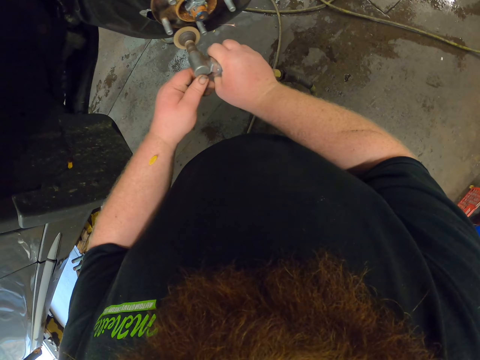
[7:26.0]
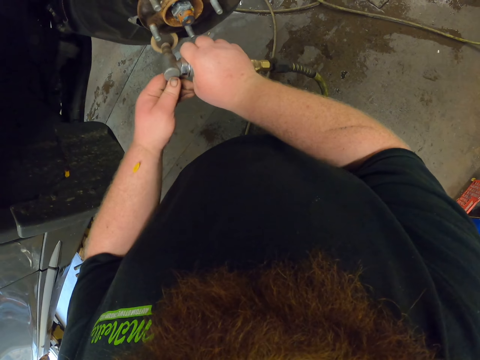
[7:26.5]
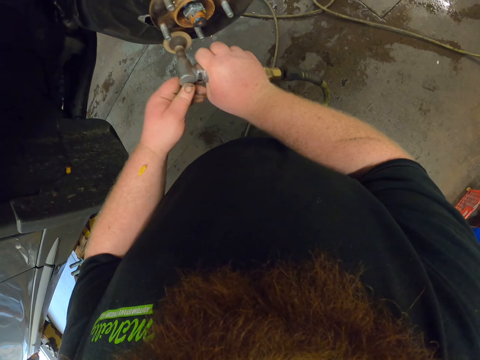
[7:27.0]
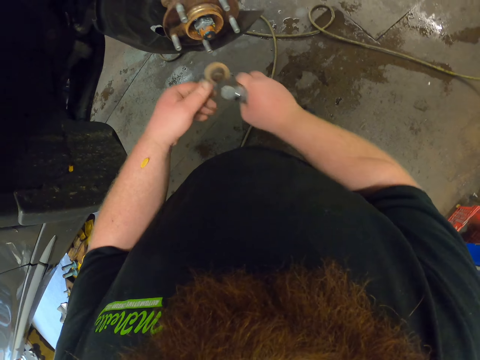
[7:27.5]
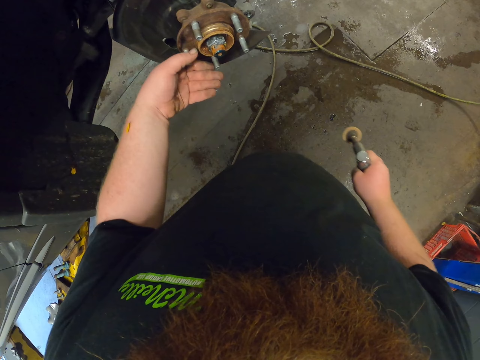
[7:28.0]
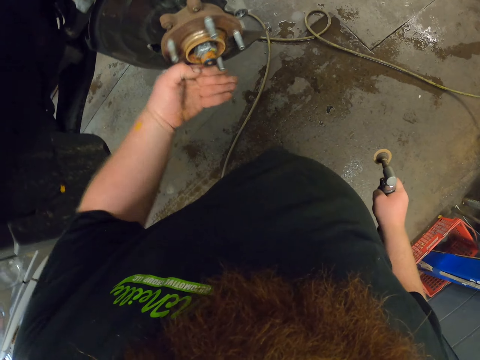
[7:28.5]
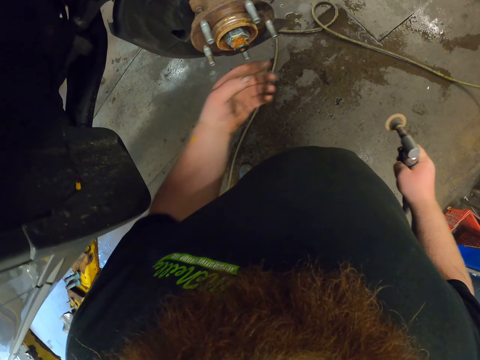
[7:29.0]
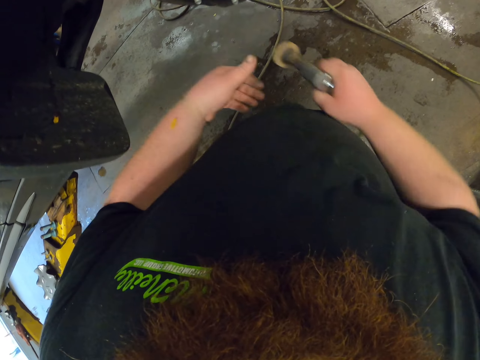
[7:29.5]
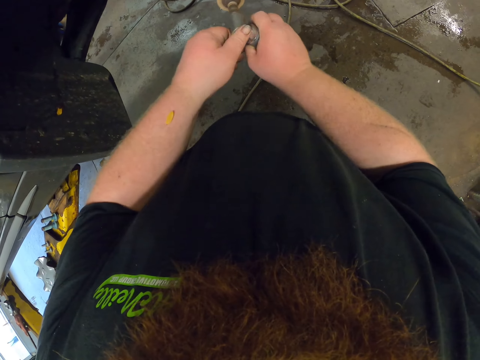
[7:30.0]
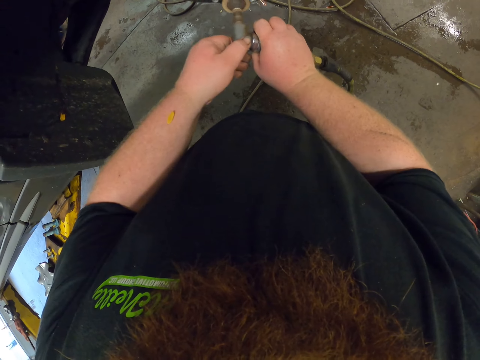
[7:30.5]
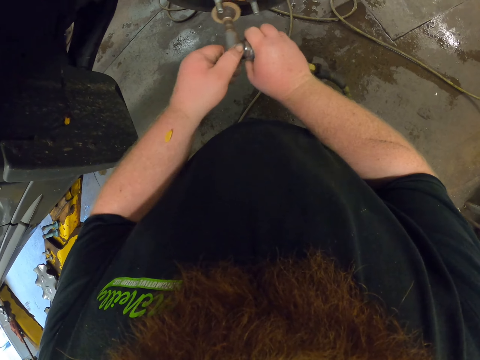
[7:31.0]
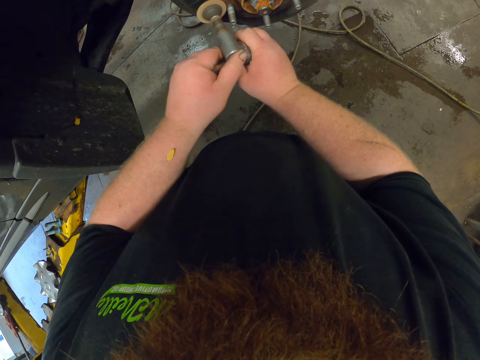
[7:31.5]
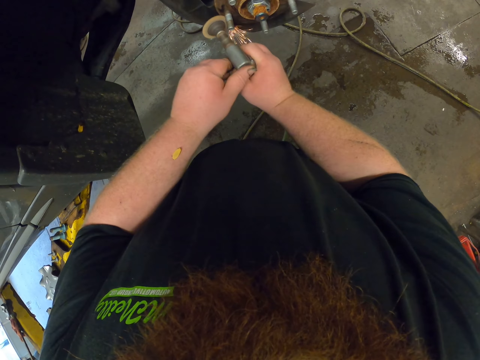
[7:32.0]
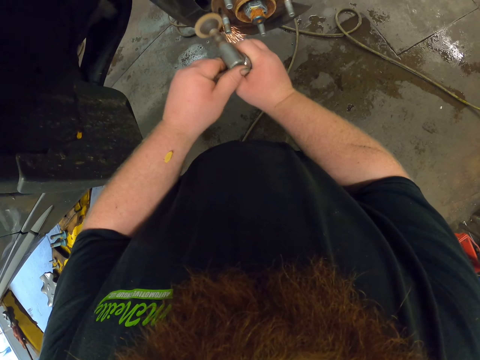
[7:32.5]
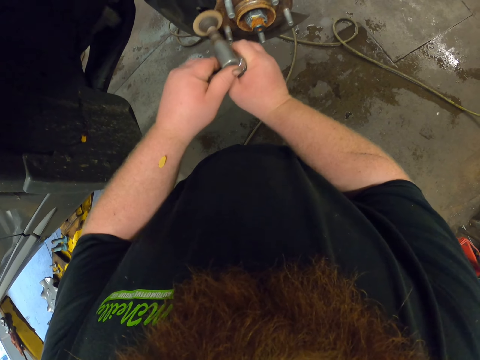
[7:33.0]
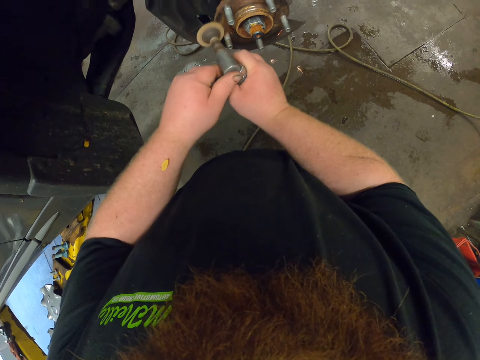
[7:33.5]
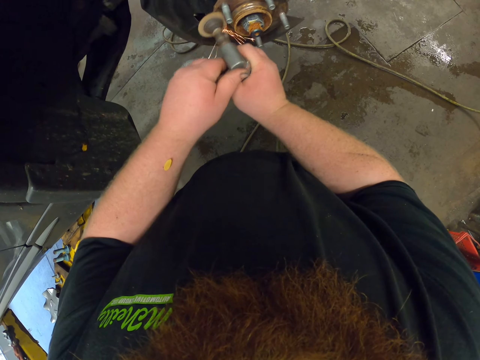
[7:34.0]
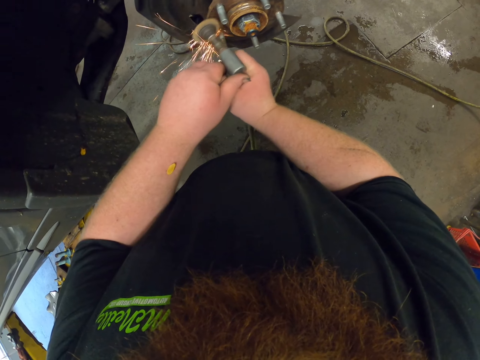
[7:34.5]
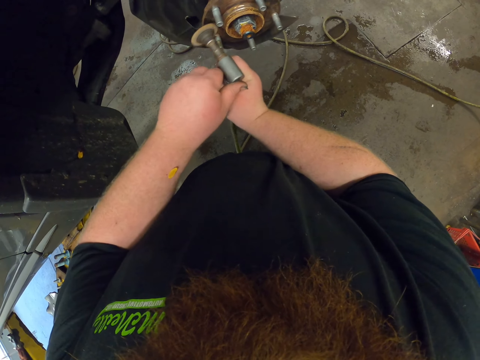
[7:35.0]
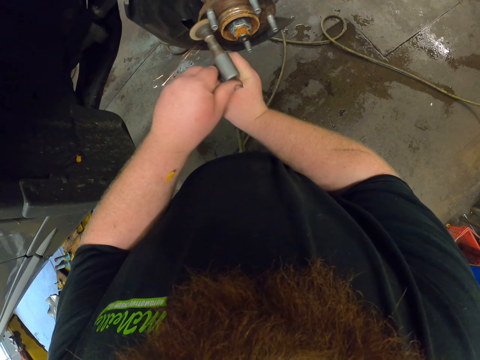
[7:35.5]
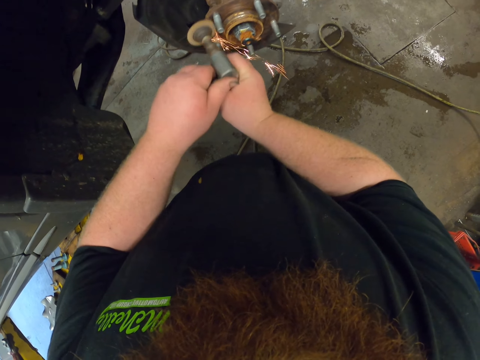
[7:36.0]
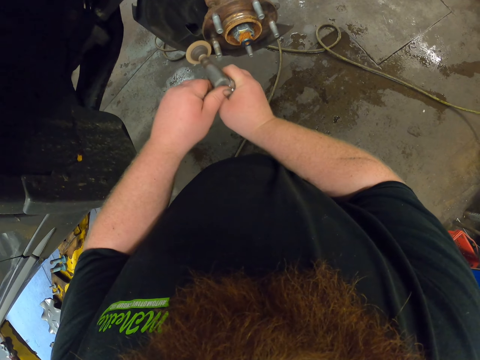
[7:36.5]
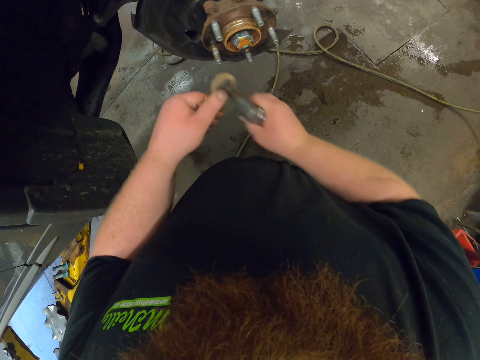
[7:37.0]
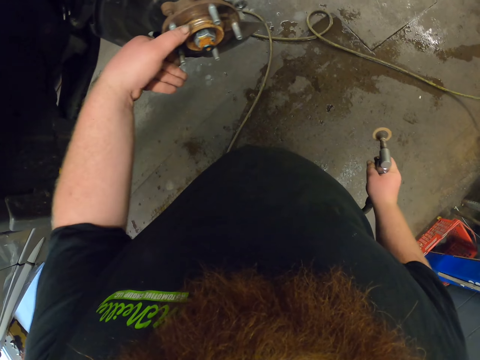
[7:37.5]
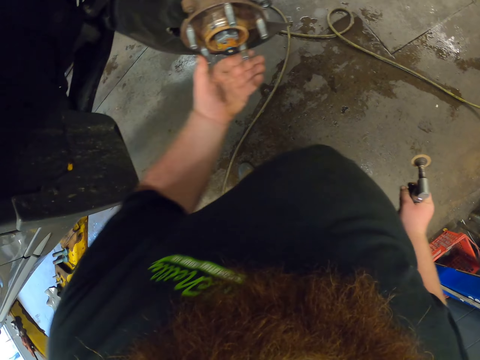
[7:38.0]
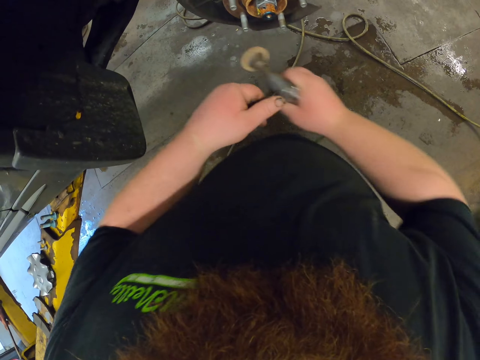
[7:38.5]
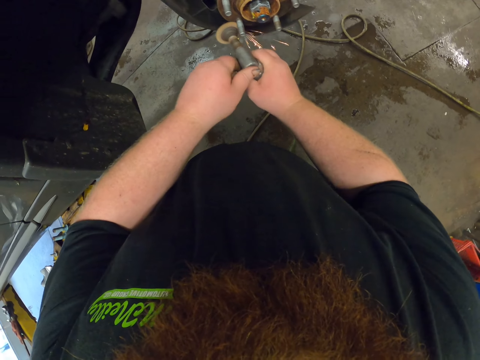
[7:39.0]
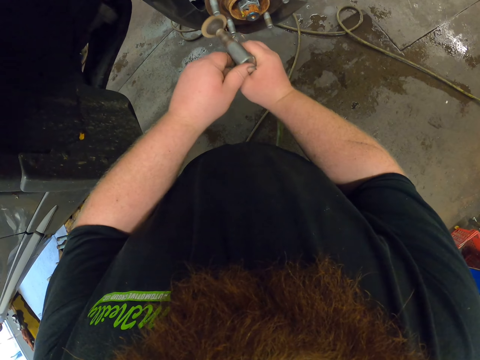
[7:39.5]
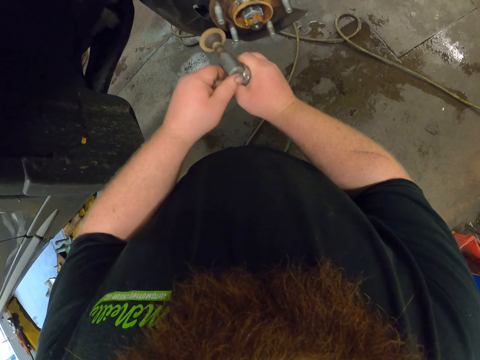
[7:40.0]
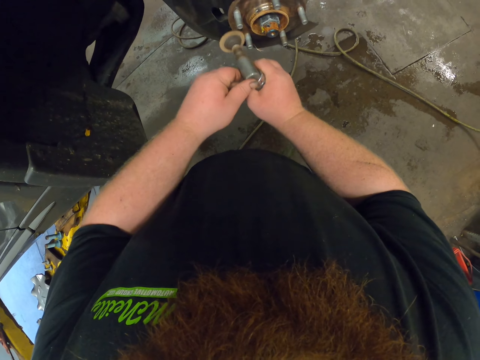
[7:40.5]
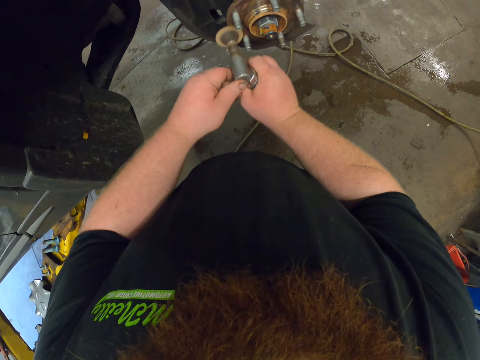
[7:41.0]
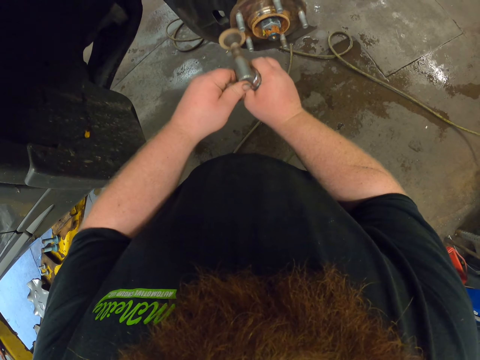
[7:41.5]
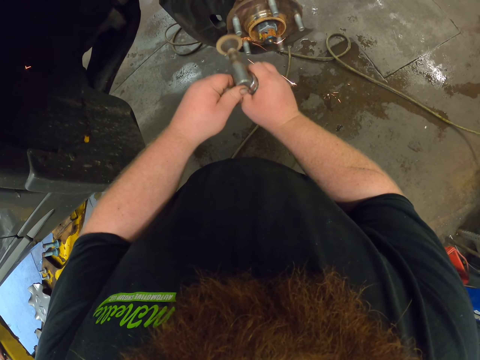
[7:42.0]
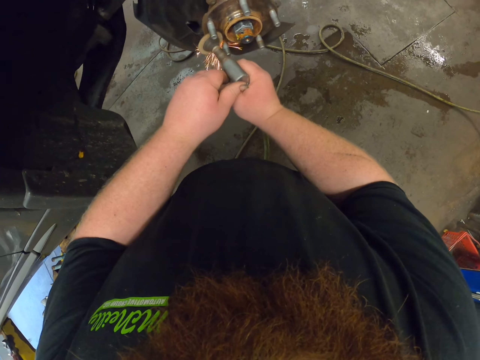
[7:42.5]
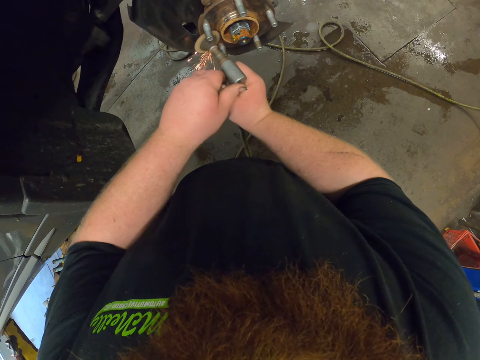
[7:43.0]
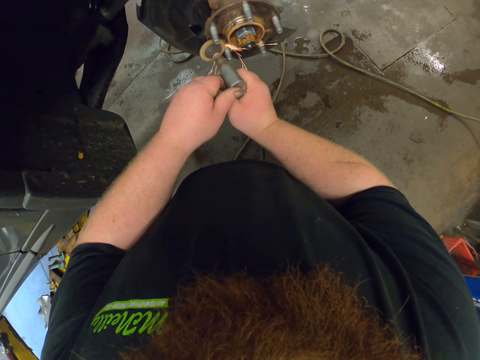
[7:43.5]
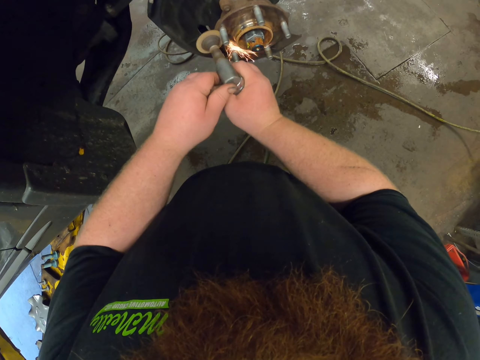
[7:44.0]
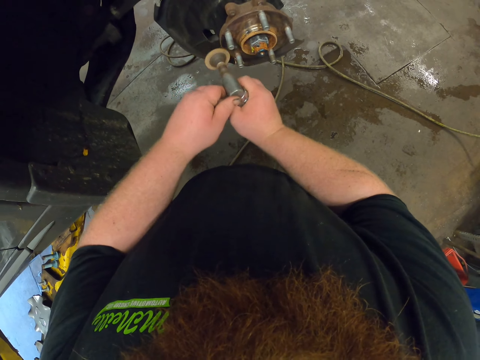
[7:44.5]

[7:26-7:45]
The camera wearer grinds the wheel hub. They roll the wheel hub. They hold the bolt. They flame the wheel hub or rim. They grind the wheel hub. They grind the wheel hub again. They roll the wheel hub. They flame the rim. They grind the wheel hub.

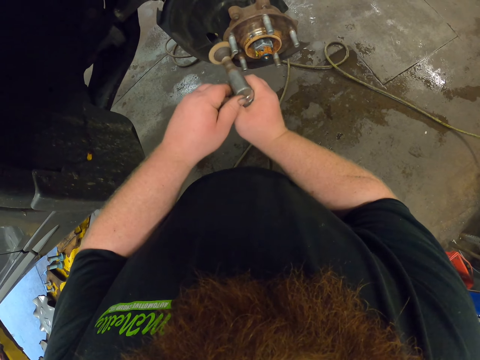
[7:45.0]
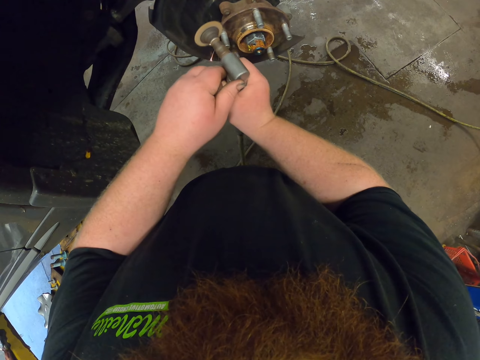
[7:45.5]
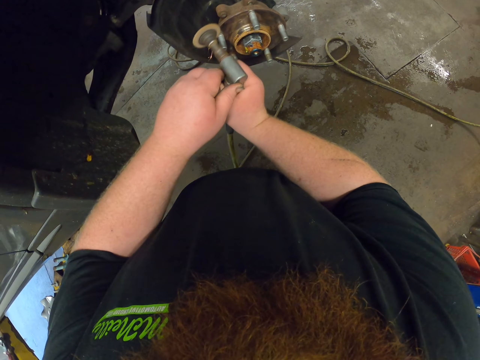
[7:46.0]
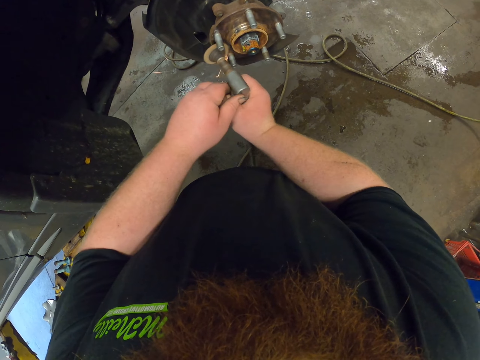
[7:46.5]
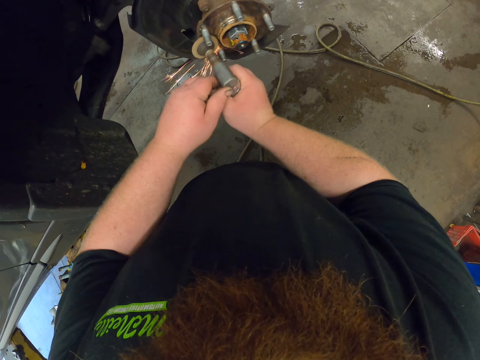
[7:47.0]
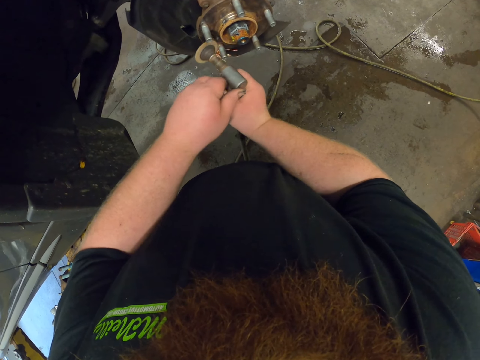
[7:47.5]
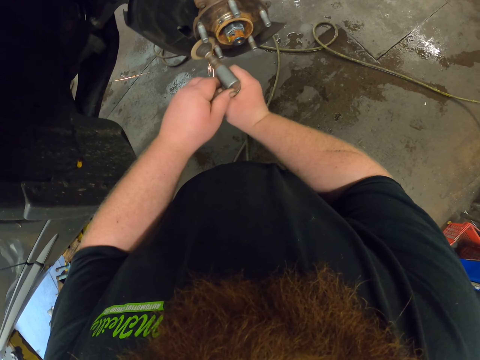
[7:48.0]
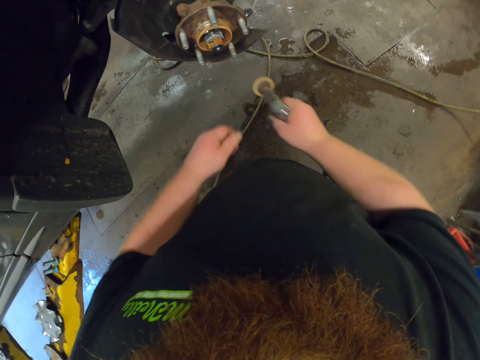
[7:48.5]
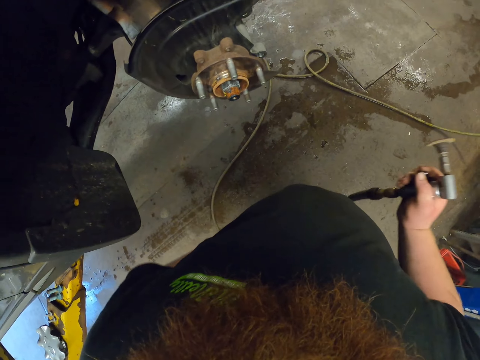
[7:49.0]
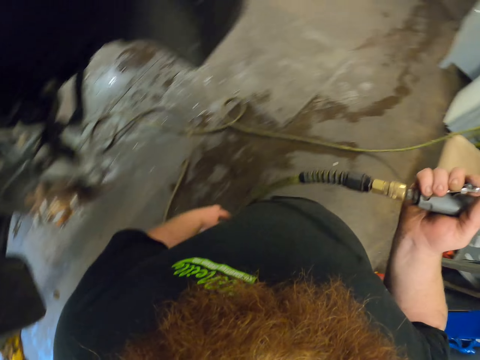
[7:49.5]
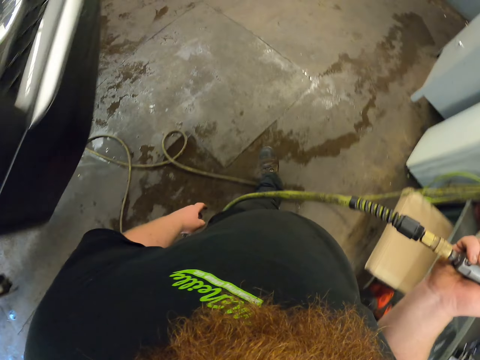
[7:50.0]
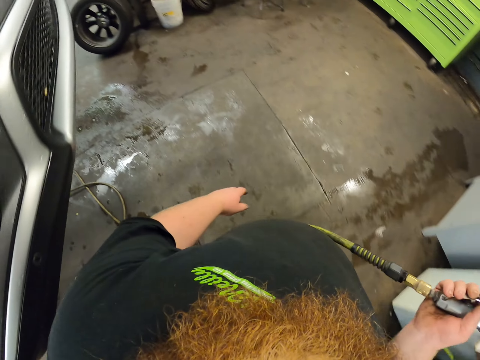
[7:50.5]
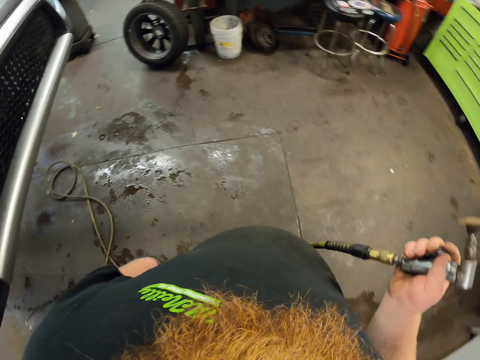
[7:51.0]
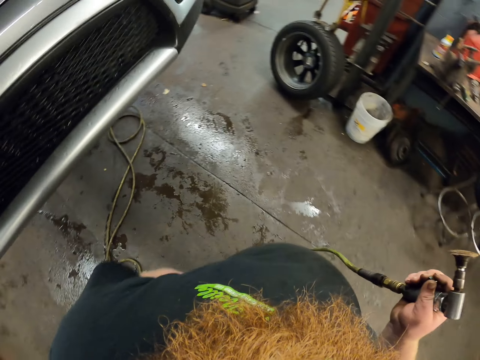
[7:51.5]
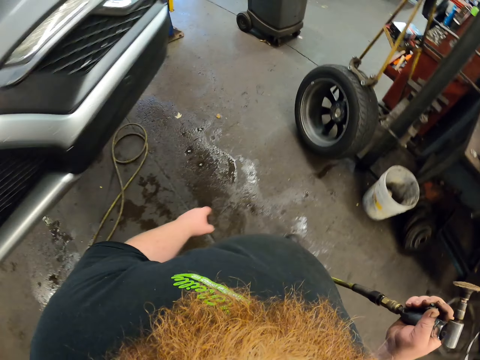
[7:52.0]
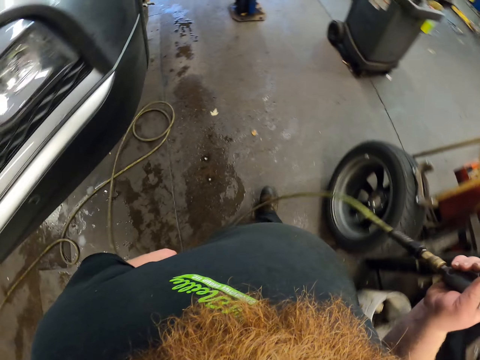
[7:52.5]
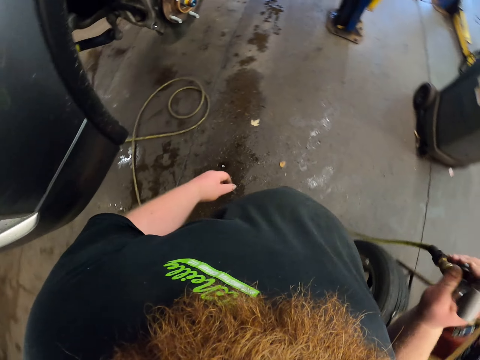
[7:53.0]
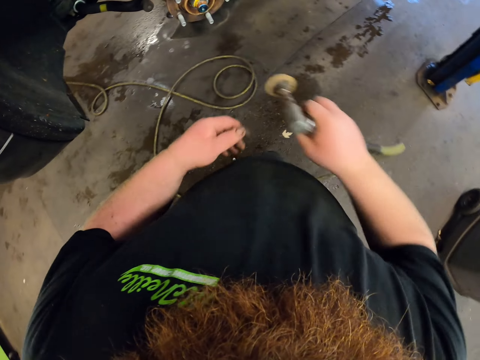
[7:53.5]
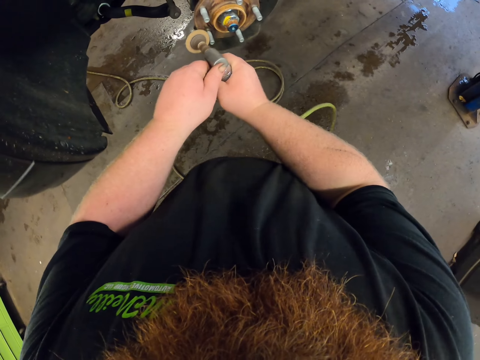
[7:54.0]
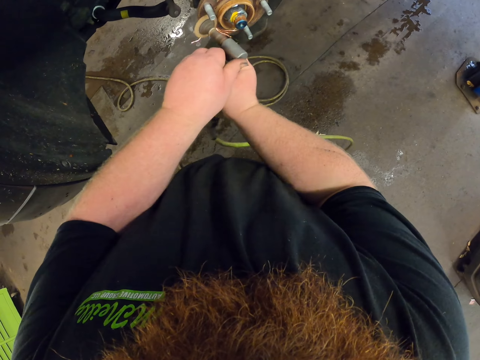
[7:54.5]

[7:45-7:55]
The camera wearer walks holding the pipe. They walk in the garage.
